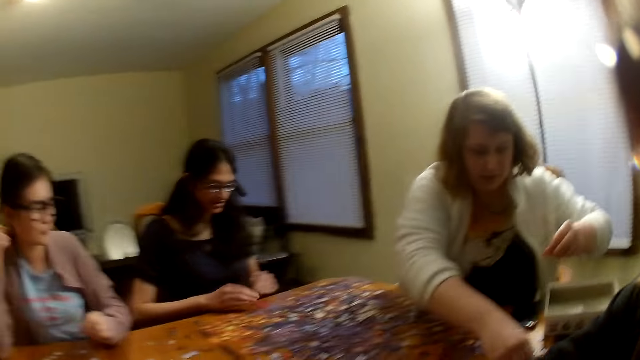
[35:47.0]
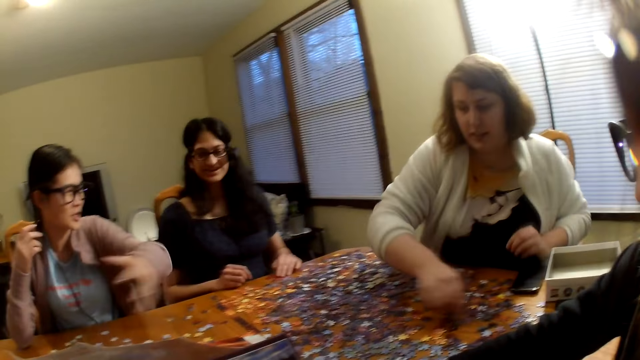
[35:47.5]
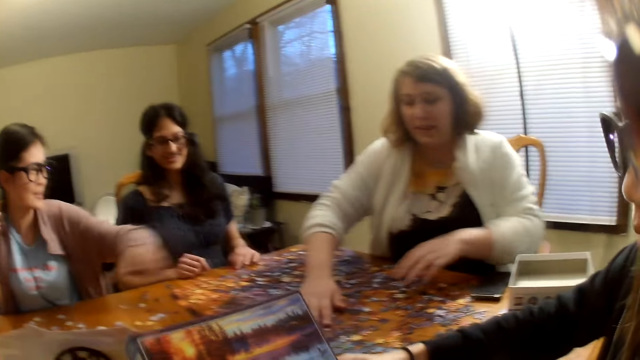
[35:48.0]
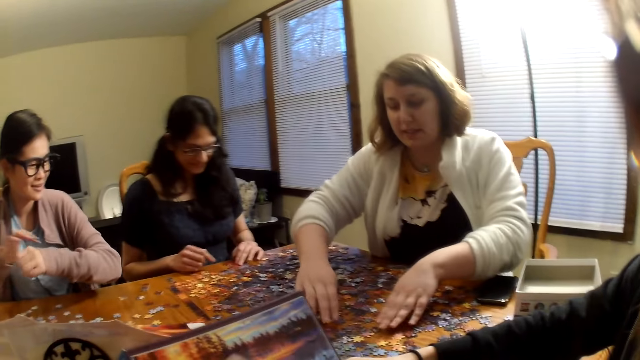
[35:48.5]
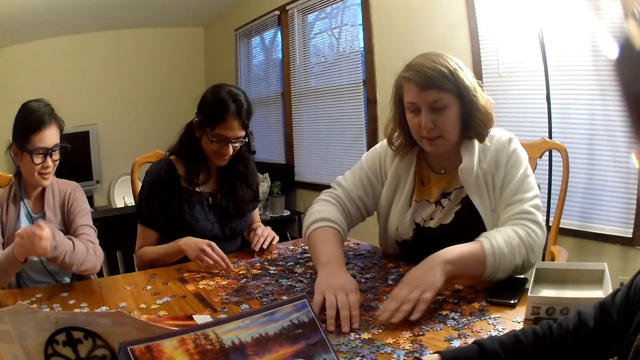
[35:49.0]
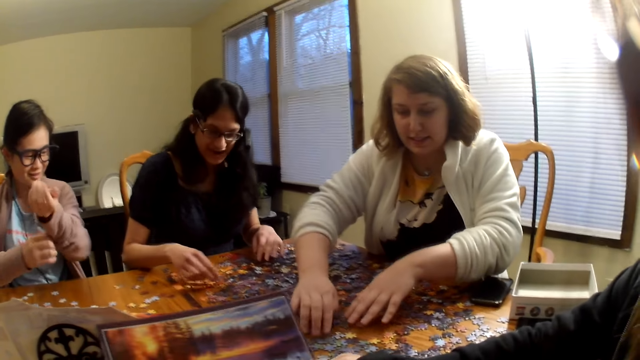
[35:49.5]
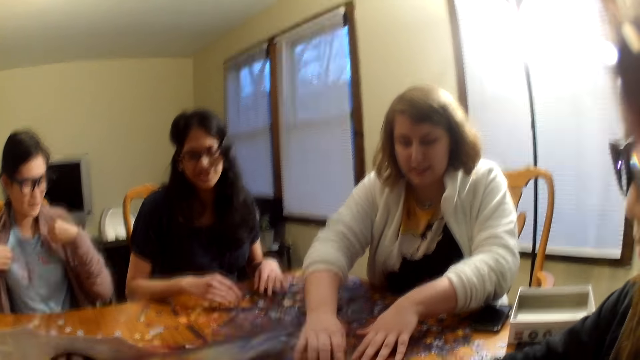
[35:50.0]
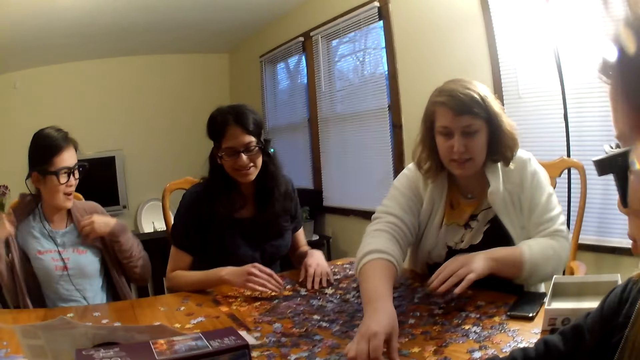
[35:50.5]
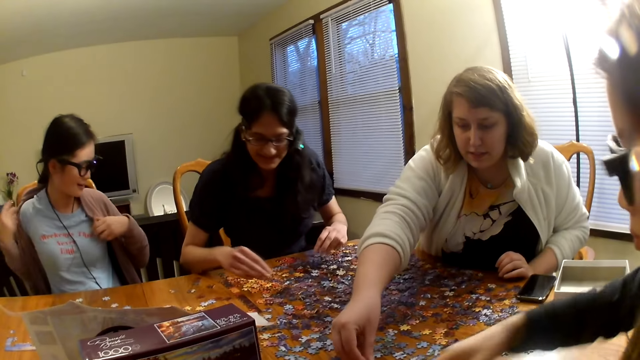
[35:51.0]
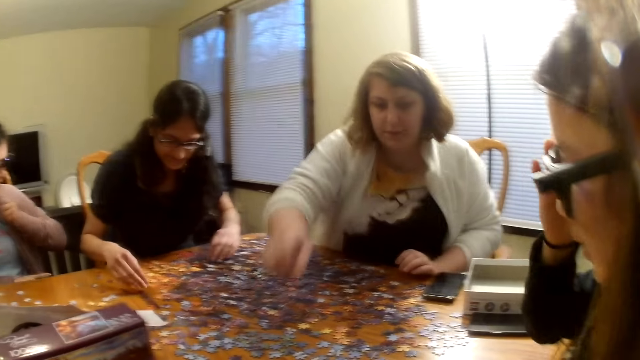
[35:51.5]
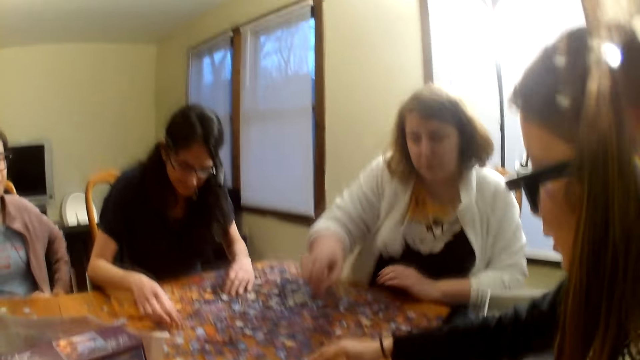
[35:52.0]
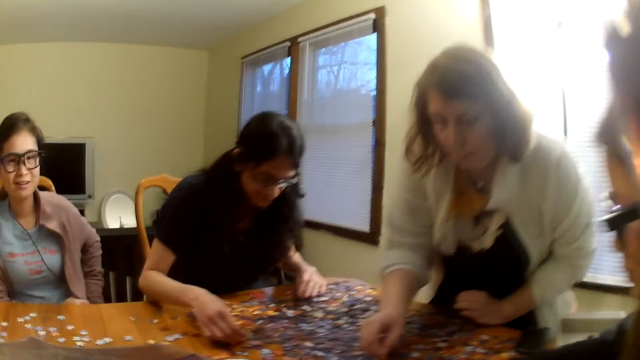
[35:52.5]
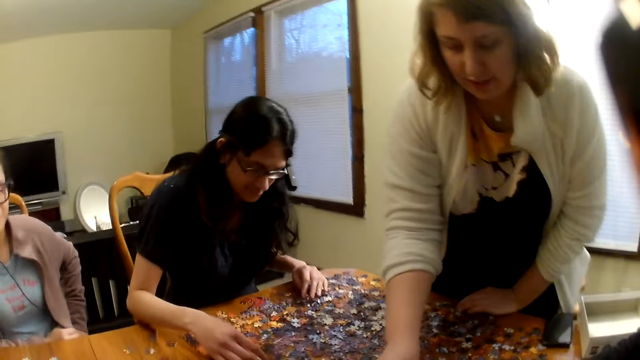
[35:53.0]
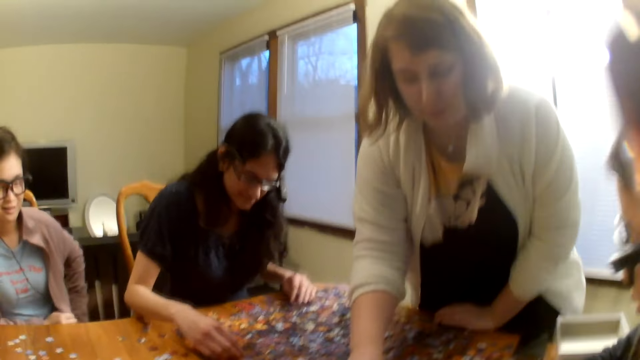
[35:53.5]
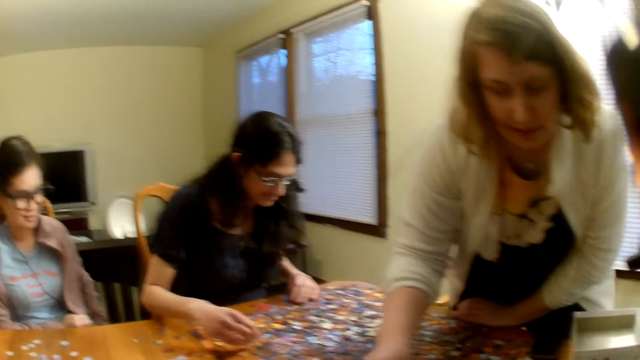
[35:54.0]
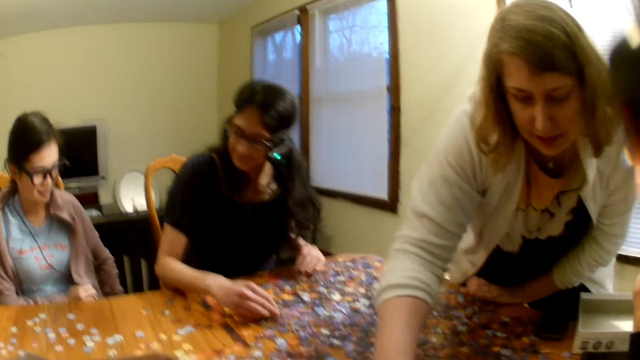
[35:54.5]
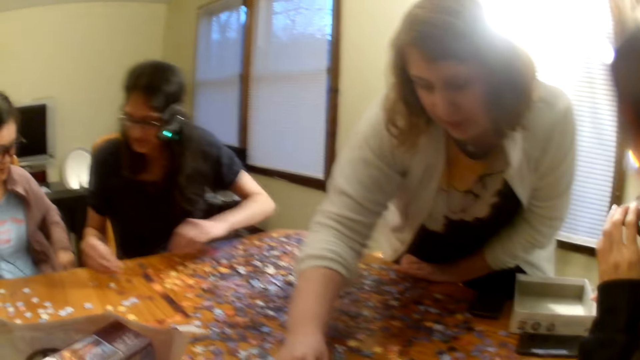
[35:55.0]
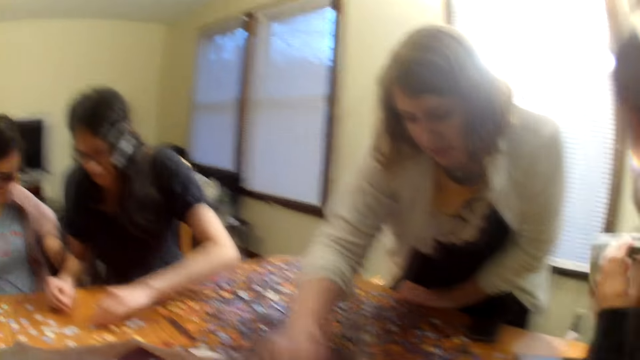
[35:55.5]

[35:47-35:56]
A woman speaks. Another woman moves the pieces on the table and stands up.

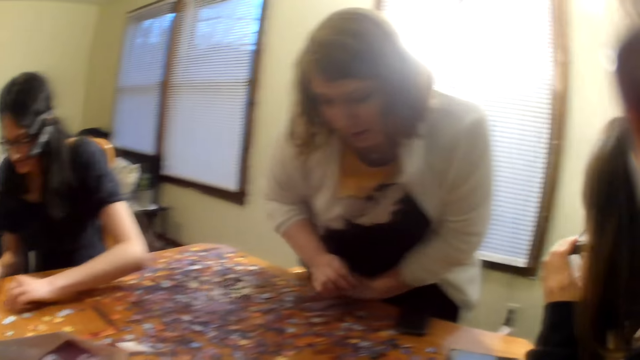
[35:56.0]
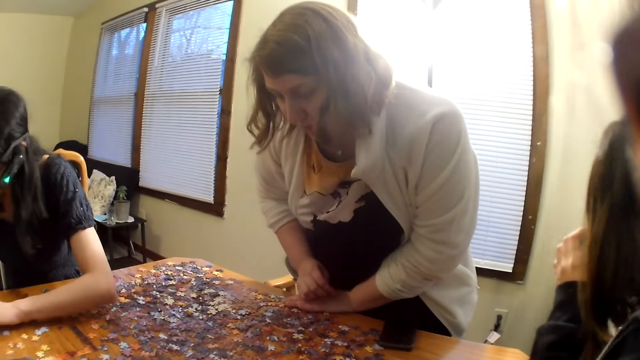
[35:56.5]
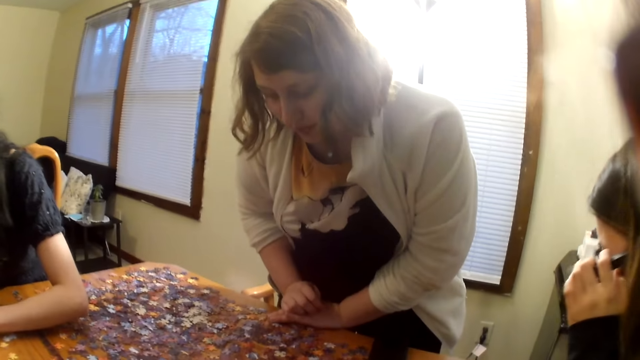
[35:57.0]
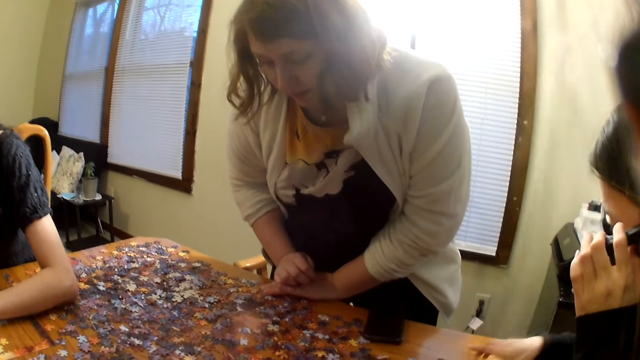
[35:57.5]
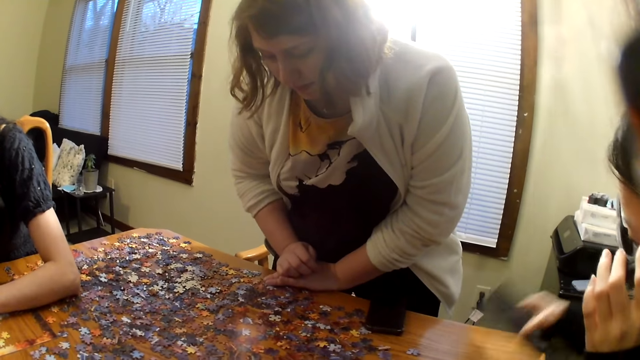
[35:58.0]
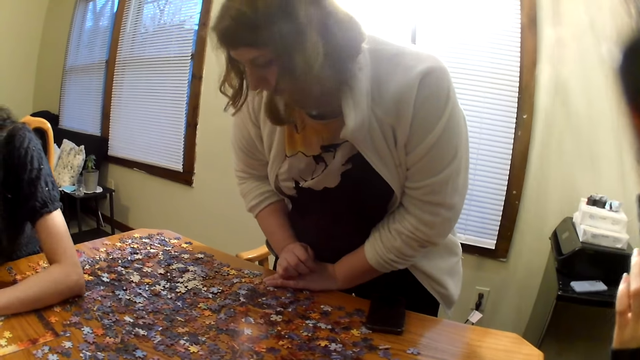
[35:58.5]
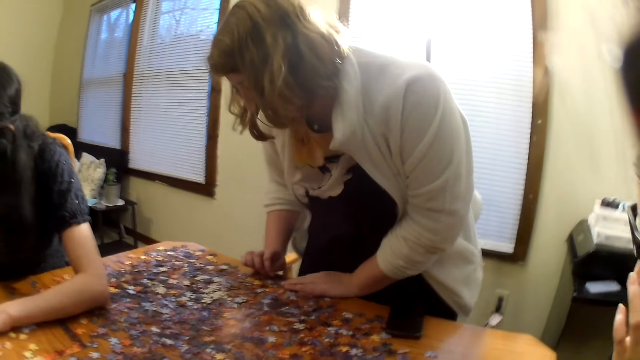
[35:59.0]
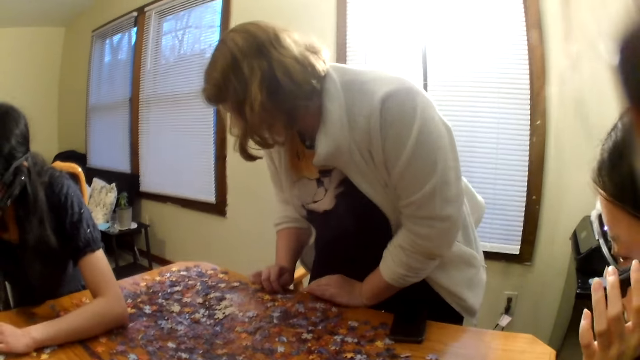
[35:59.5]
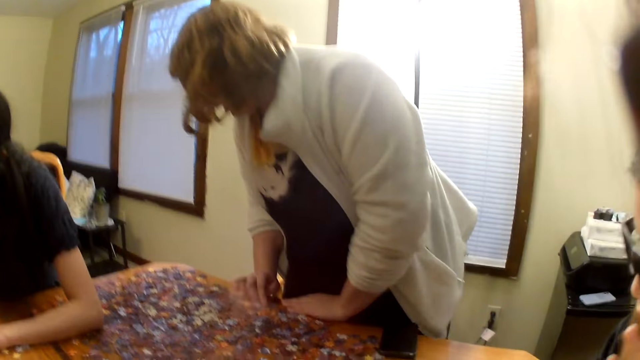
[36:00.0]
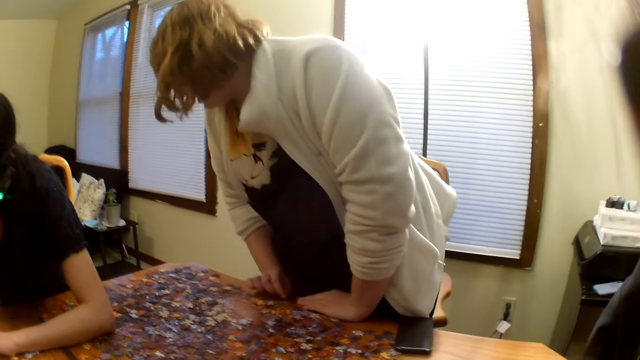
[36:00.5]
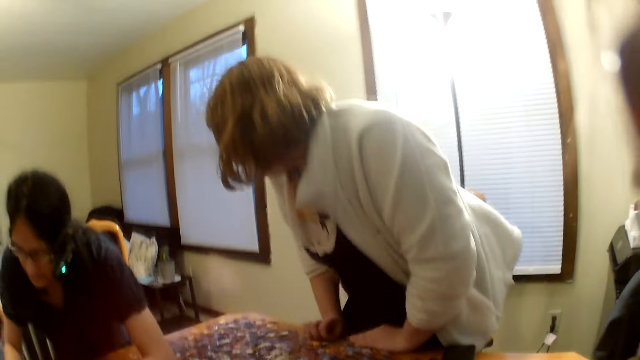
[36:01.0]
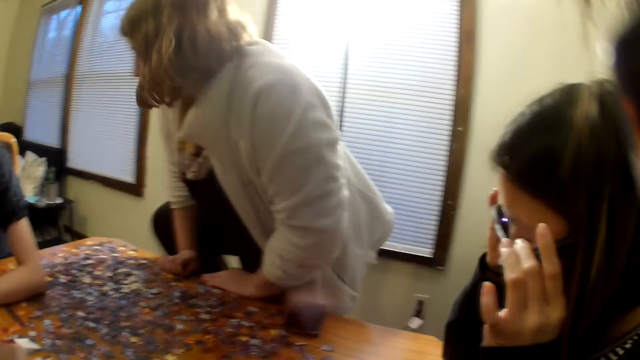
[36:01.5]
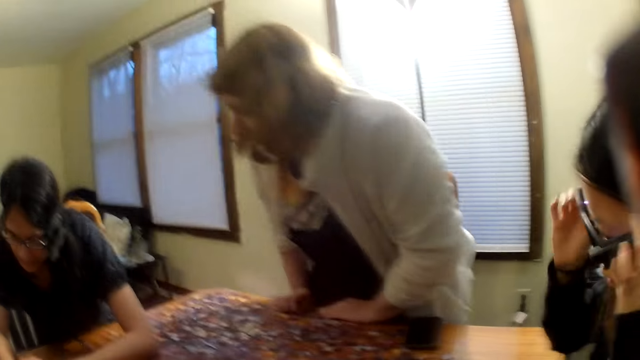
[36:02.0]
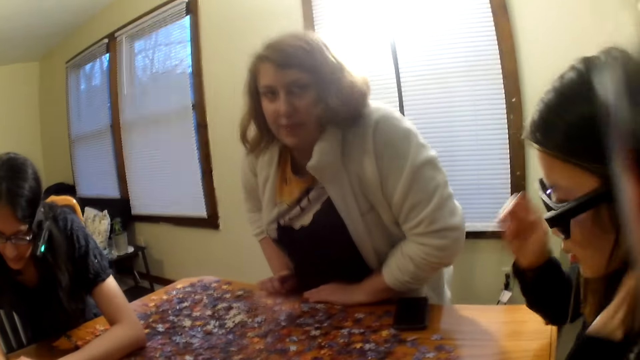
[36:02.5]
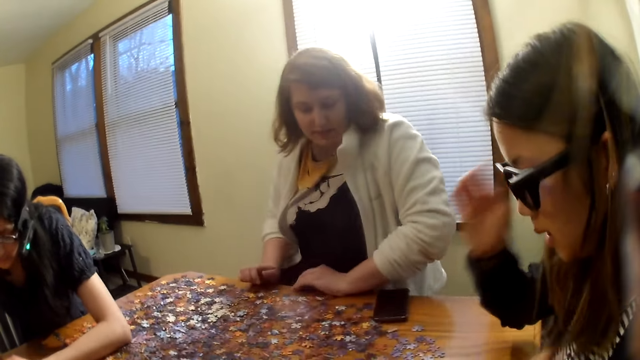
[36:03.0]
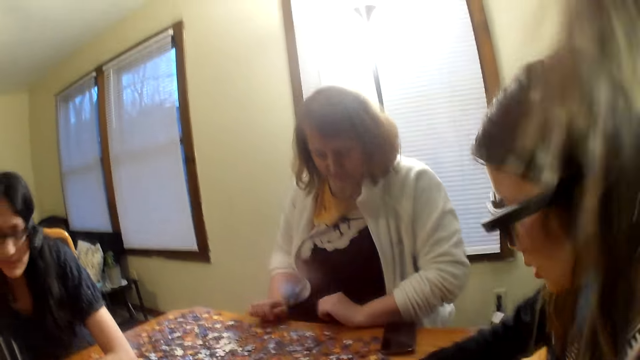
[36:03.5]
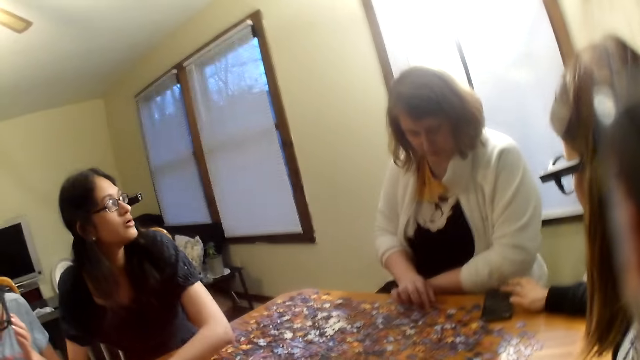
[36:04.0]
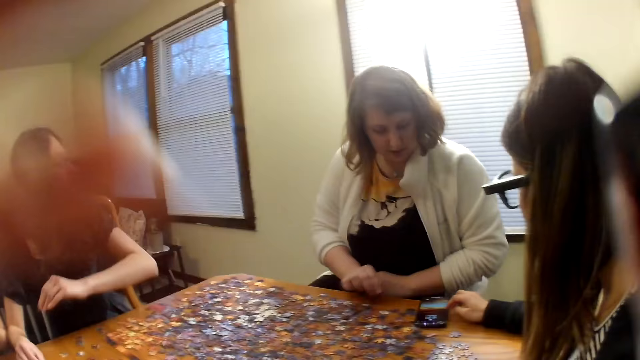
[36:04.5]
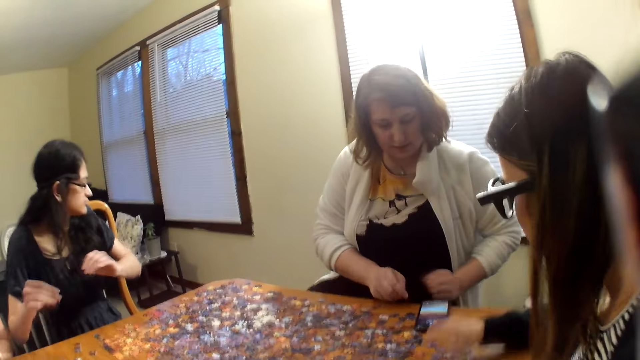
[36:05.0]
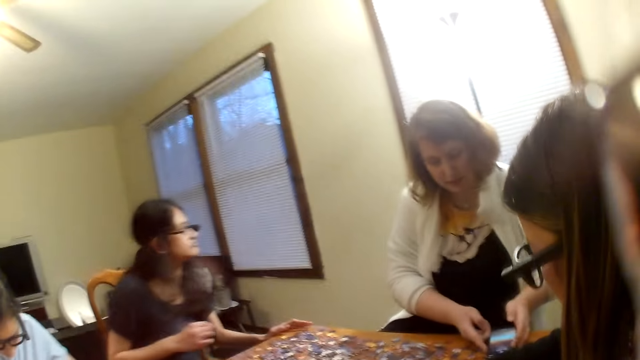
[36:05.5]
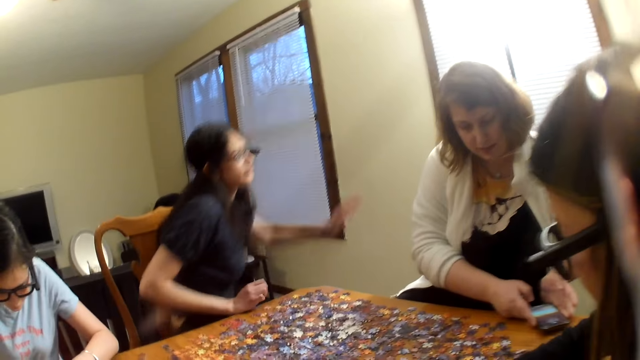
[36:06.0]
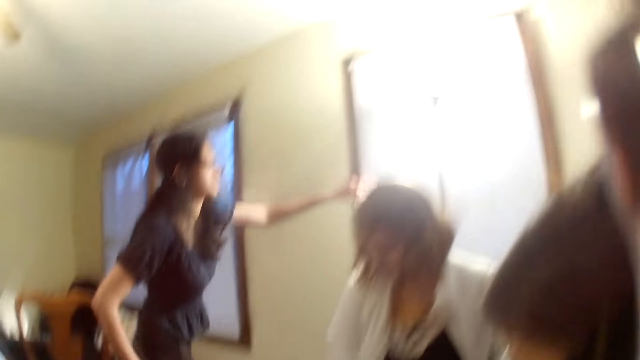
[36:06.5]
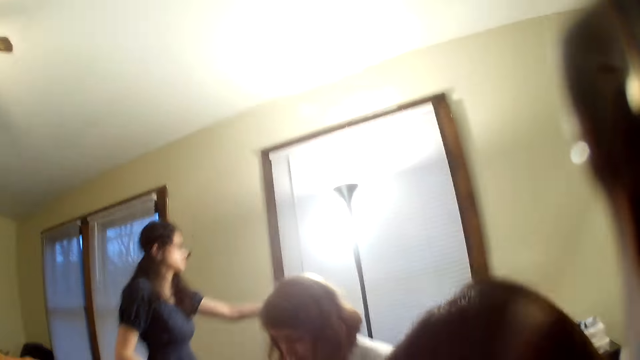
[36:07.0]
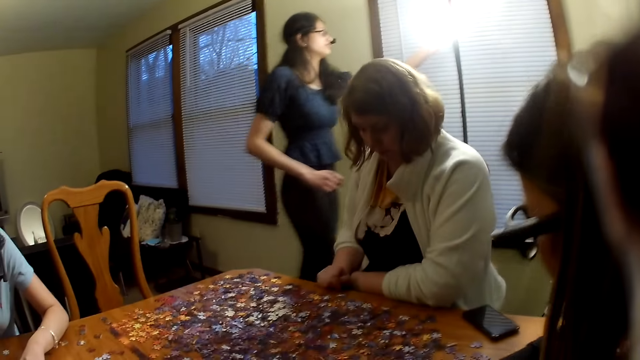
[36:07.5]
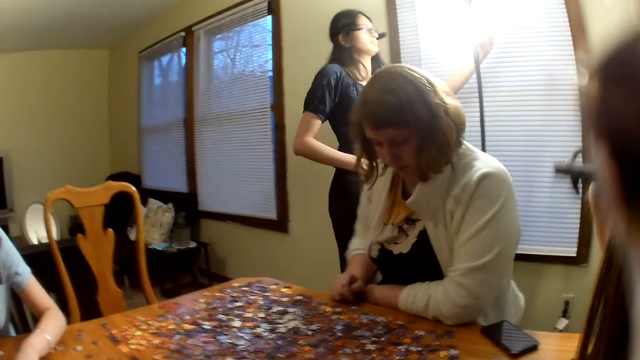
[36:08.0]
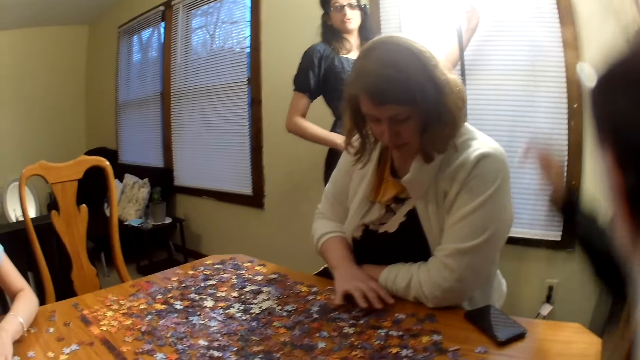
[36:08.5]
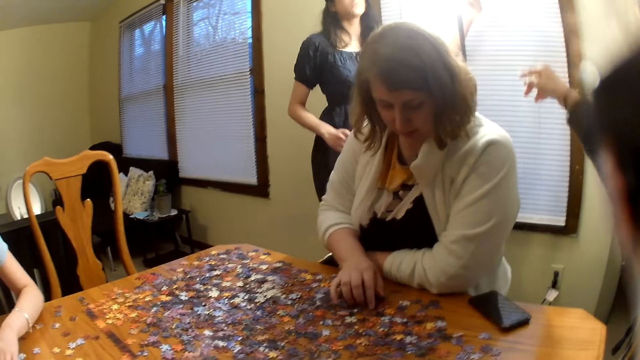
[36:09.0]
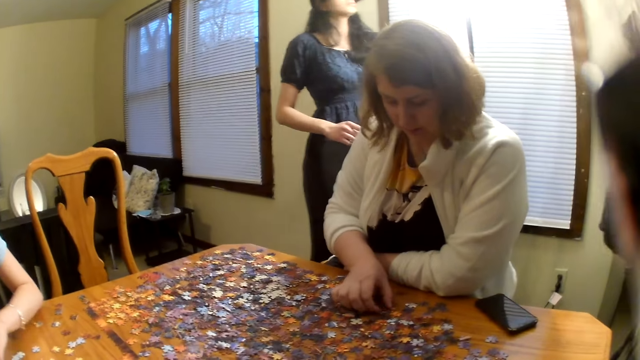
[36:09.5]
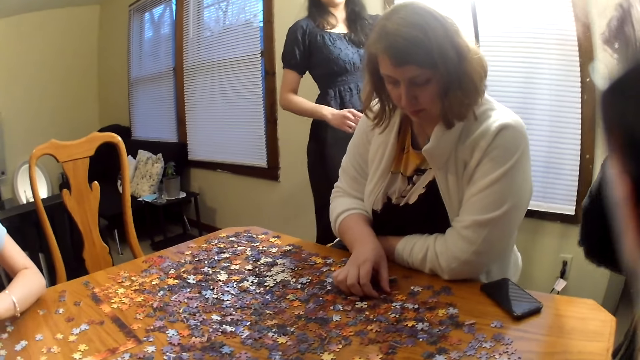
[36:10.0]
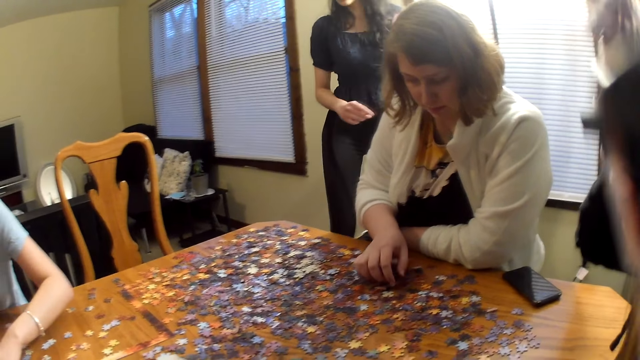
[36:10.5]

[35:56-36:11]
A woman moves the pieces on the table, stands, looks at the floor and sits on the chair. Another woman moves the piece on the table. The camera wearer raises the hand. A third woman stands. The second woman points at the third woman.
